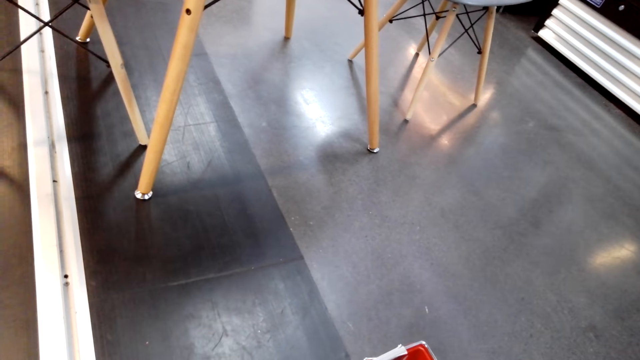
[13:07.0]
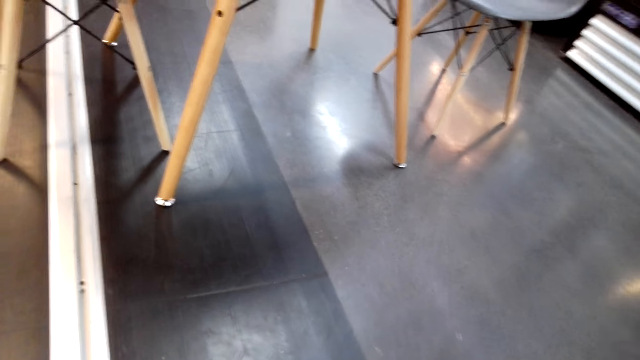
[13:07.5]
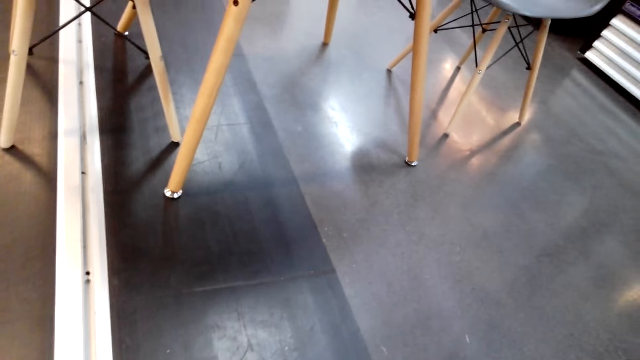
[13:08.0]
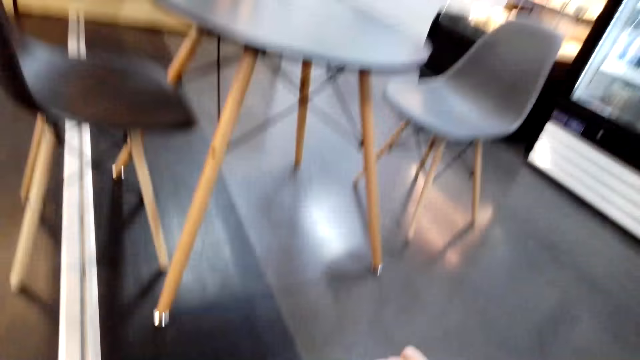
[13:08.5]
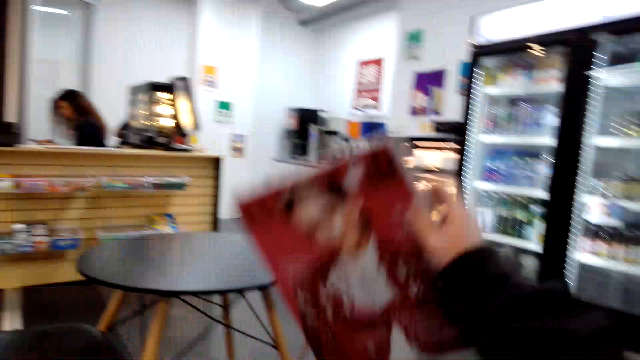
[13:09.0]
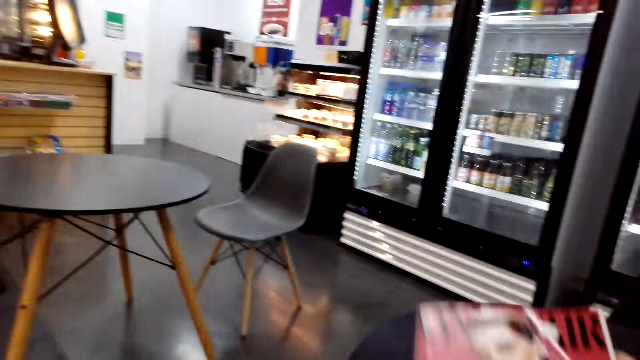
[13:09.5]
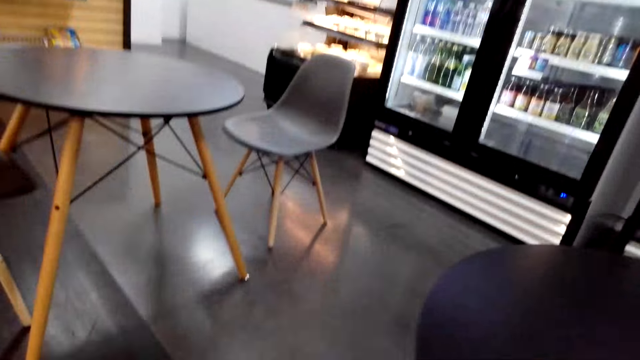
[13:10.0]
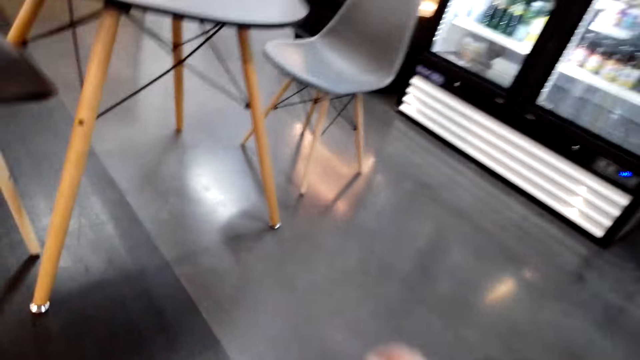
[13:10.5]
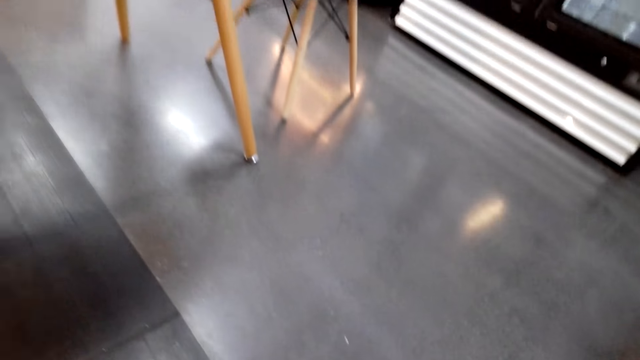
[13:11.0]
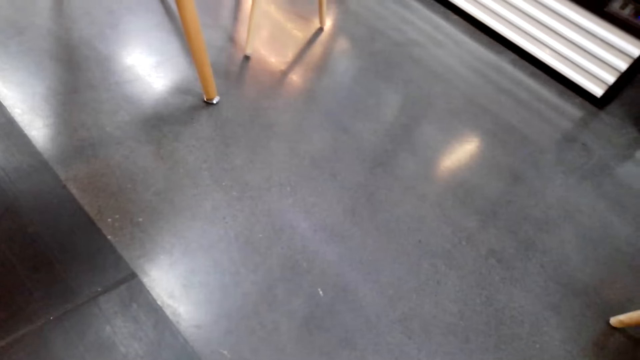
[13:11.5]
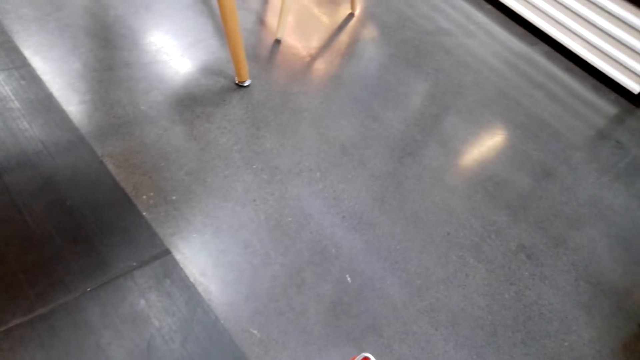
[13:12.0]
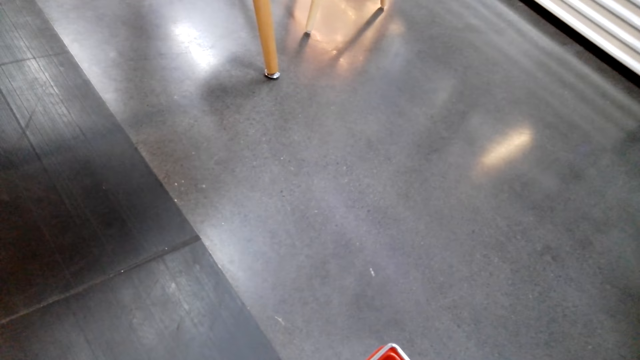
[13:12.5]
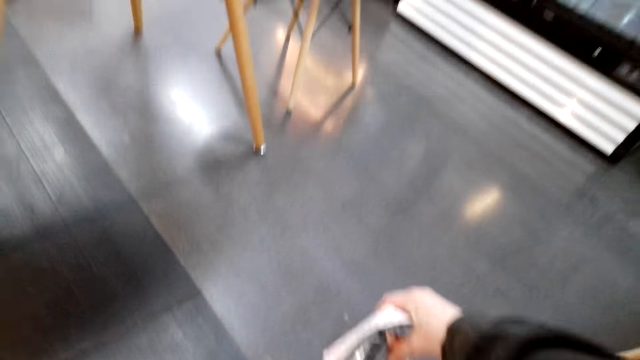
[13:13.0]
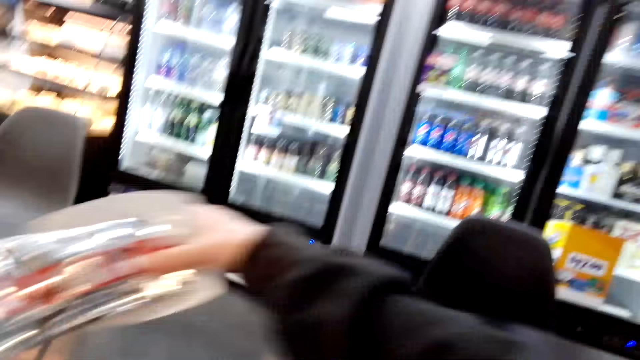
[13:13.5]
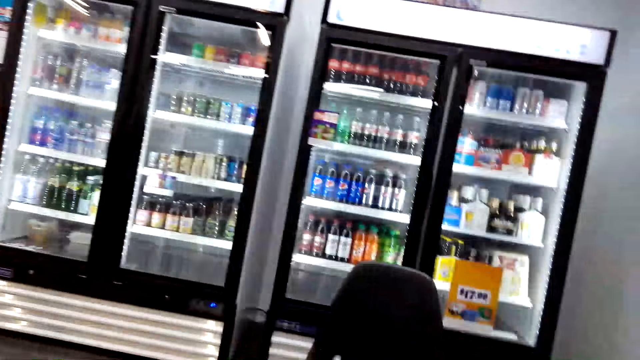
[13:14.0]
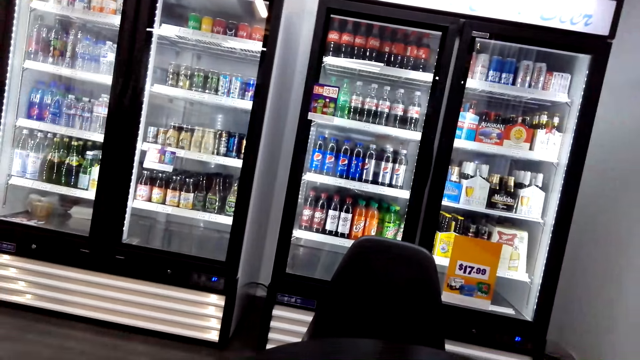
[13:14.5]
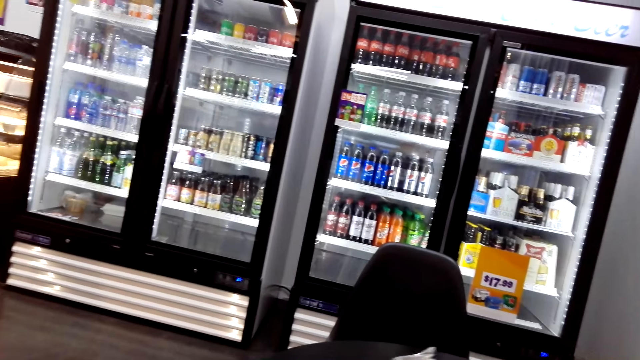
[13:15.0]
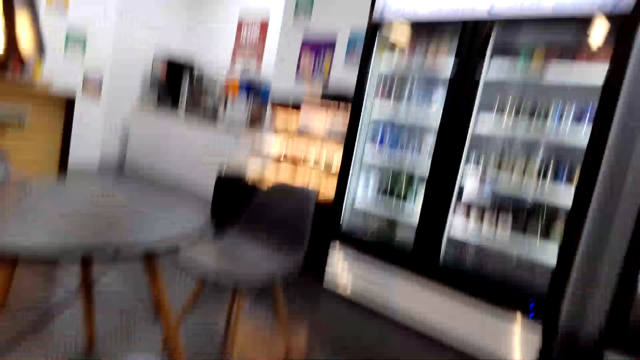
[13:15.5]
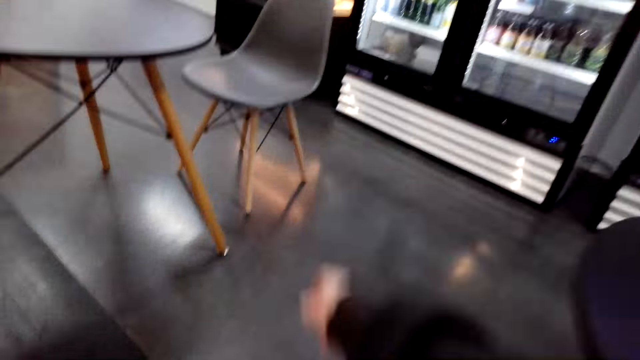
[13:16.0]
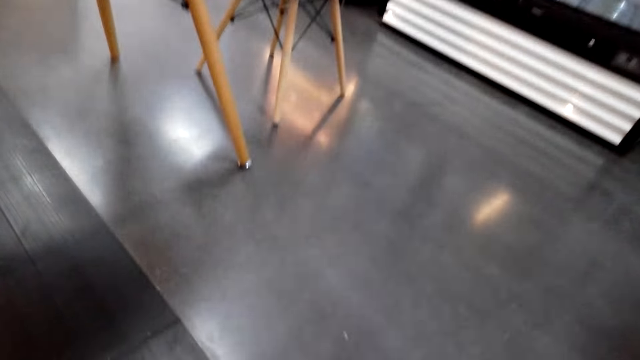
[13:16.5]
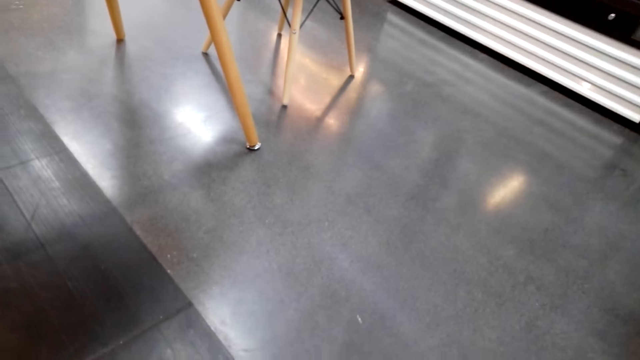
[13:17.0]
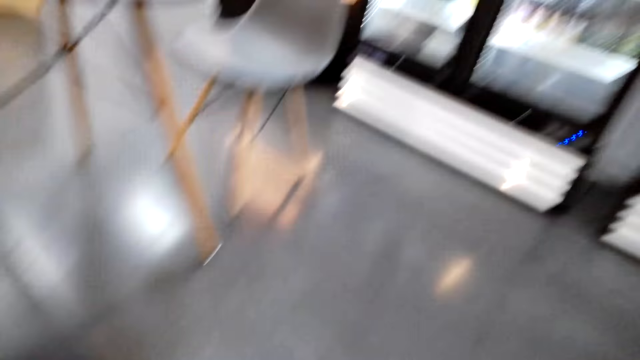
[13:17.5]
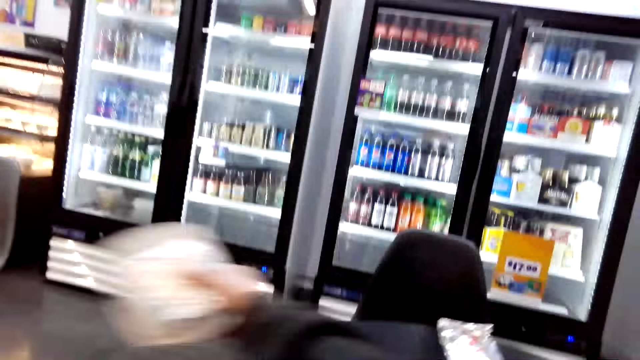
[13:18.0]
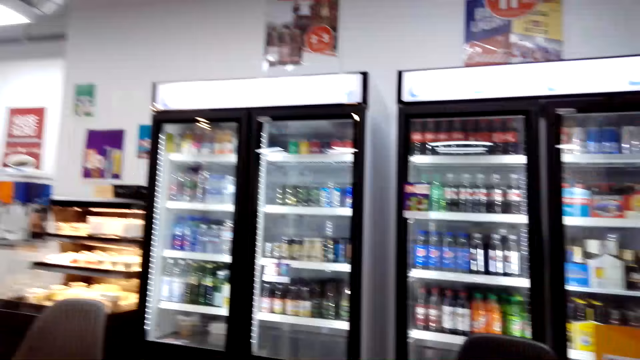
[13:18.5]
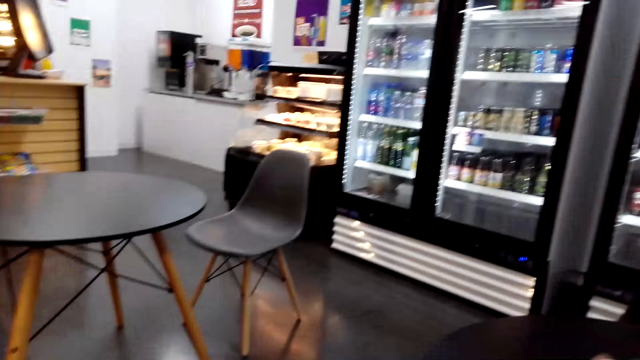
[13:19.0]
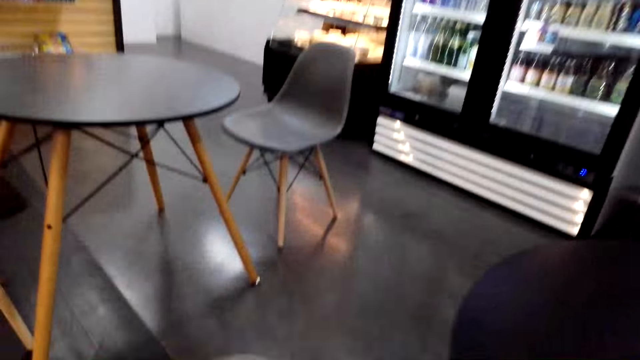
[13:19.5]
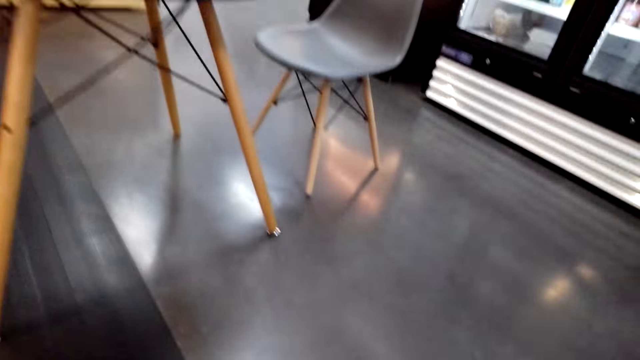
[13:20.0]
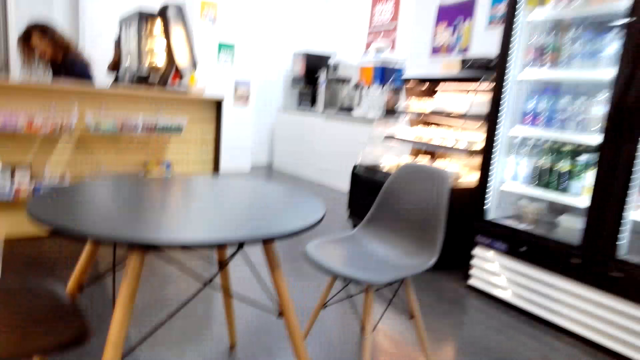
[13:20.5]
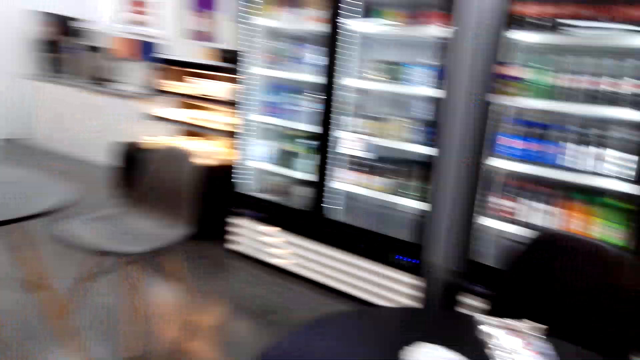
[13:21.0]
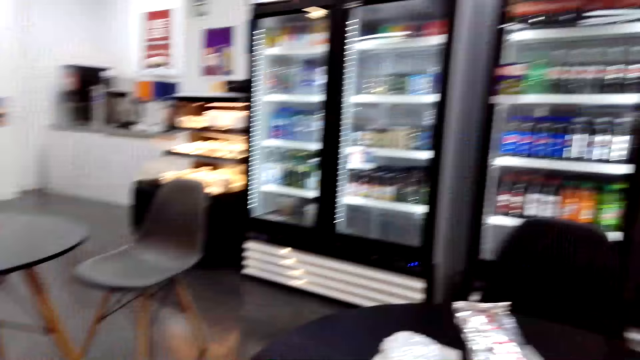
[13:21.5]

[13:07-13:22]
The camera wearer picks up a magazine or book. They walk around. They pick out something. They look around. They pick out something.

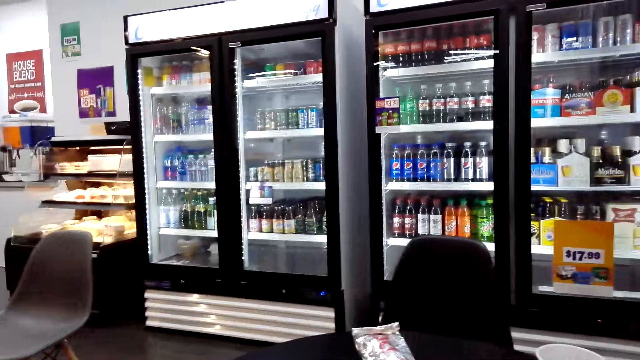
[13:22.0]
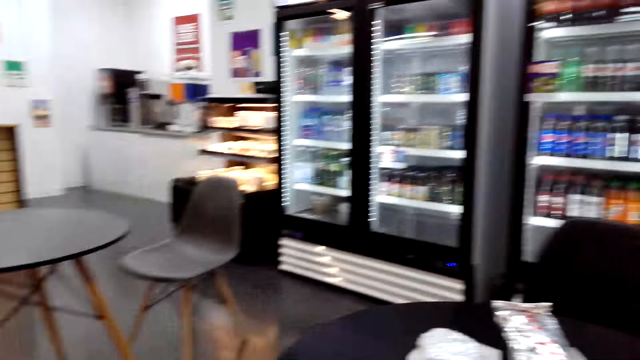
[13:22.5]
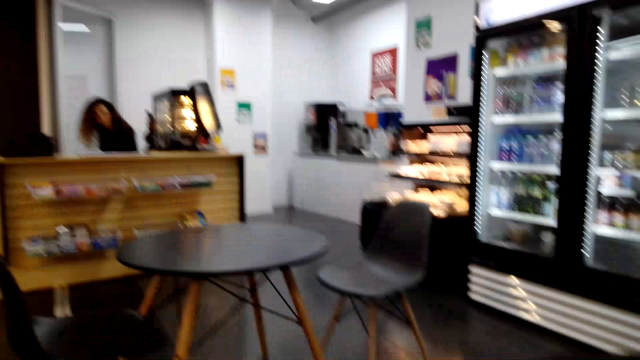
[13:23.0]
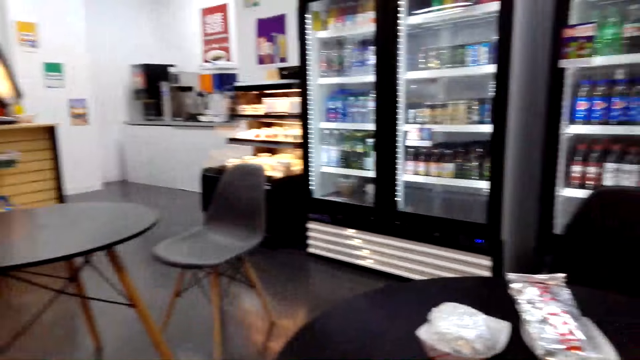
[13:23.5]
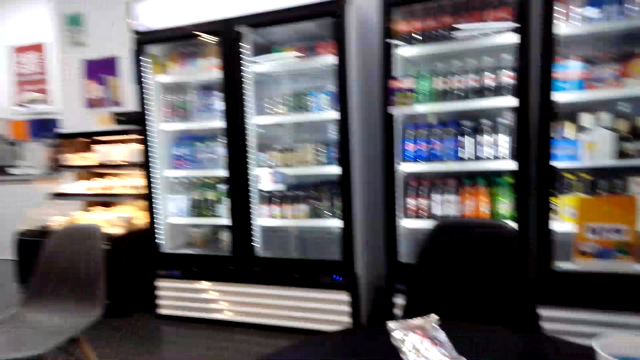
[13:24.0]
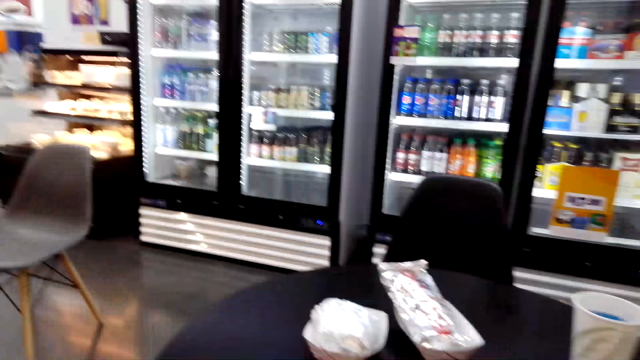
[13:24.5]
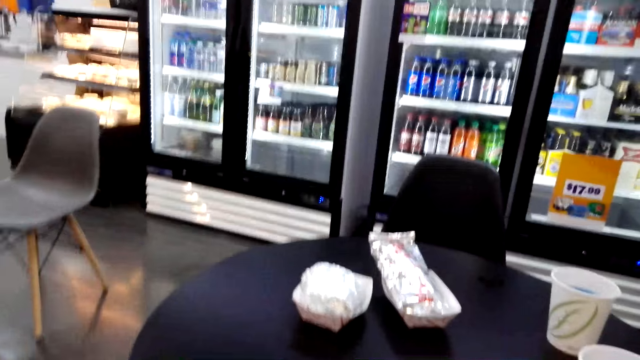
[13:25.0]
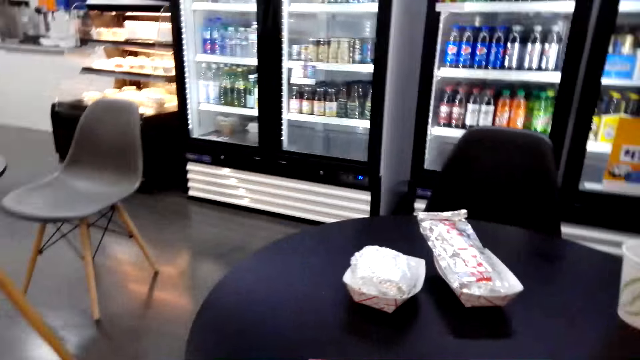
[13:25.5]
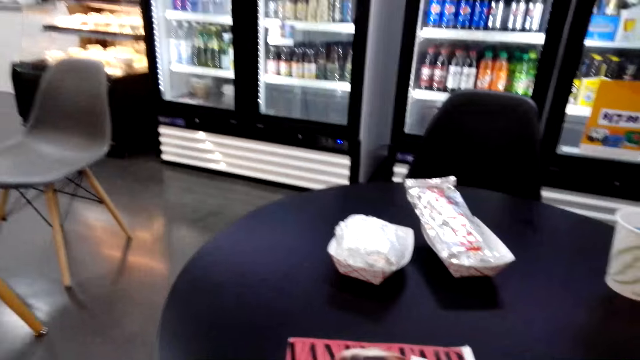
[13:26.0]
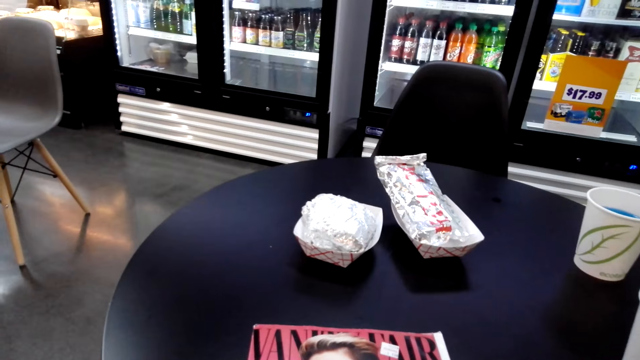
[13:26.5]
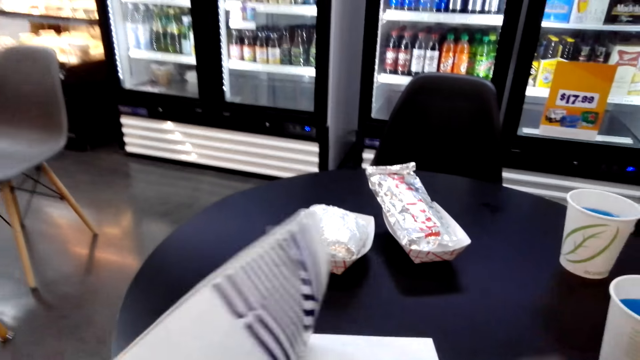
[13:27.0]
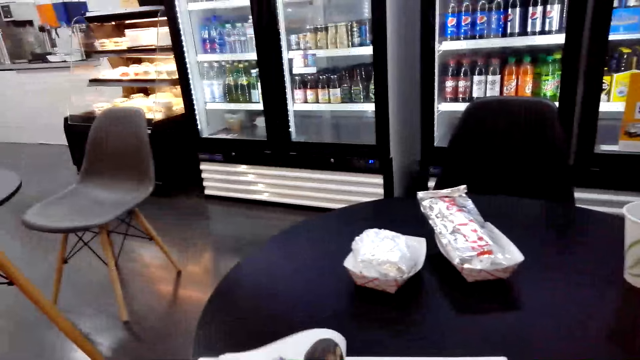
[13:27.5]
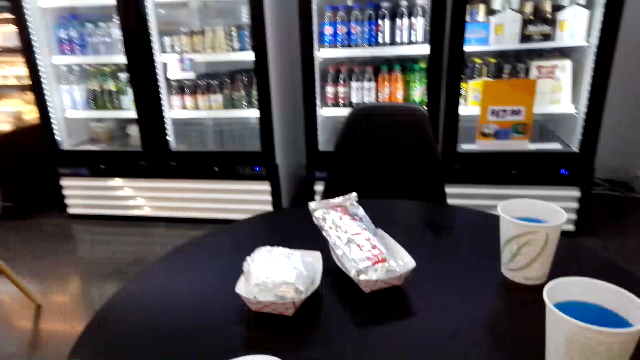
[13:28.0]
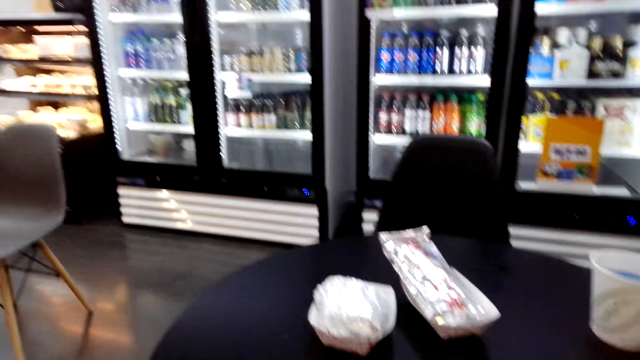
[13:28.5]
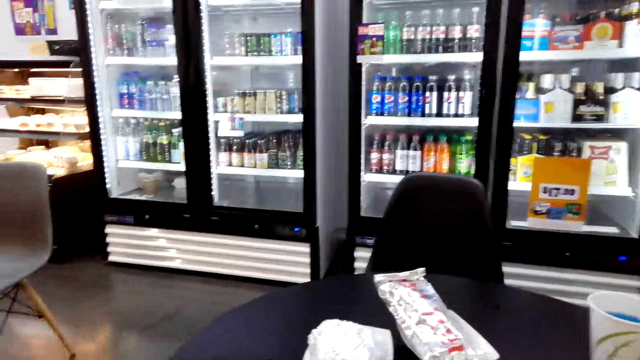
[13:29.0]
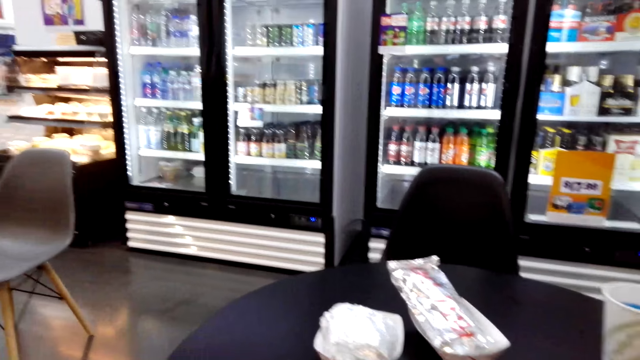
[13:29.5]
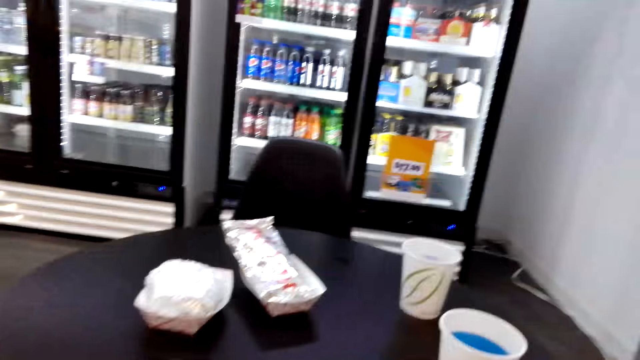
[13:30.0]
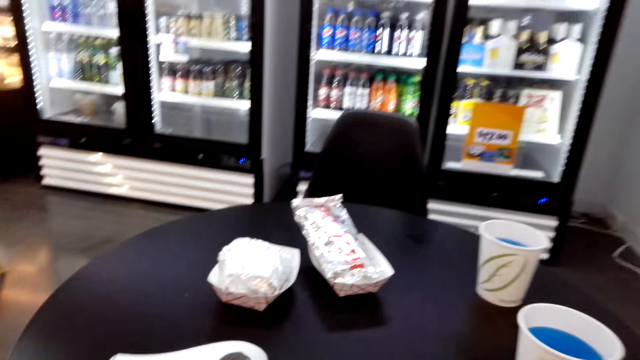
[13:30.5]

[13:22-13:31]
The camera wearer opens the magazine. They turn the book. They look around.
